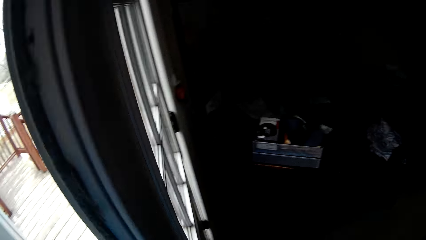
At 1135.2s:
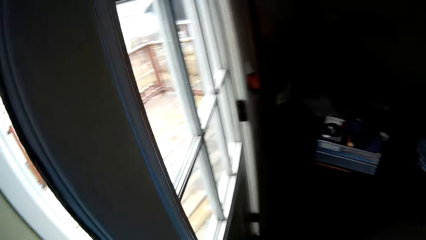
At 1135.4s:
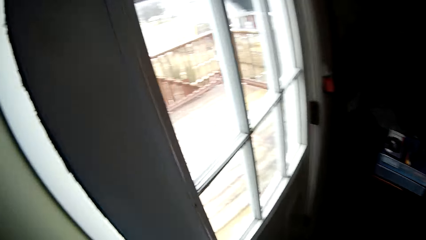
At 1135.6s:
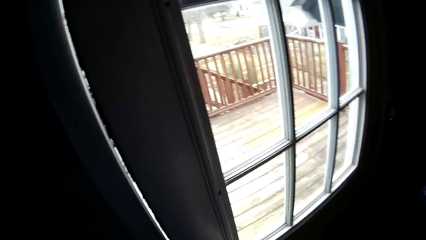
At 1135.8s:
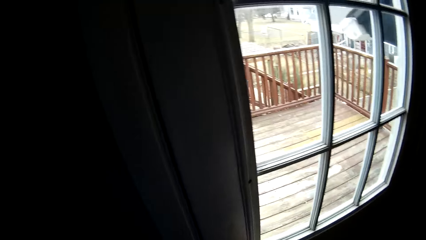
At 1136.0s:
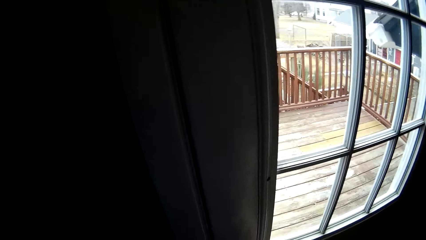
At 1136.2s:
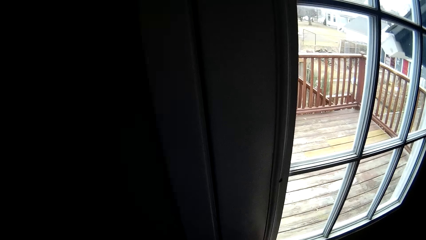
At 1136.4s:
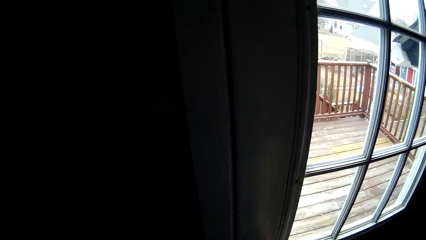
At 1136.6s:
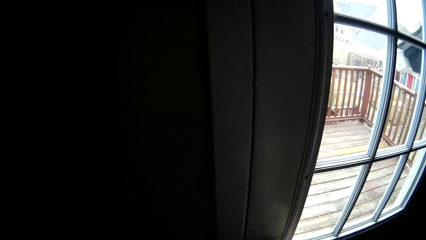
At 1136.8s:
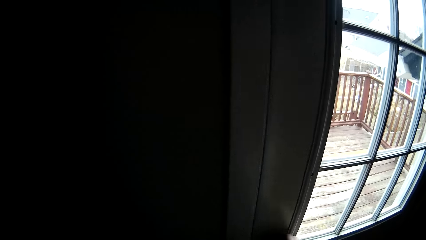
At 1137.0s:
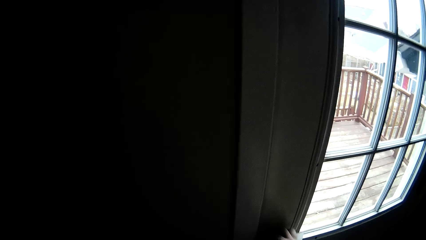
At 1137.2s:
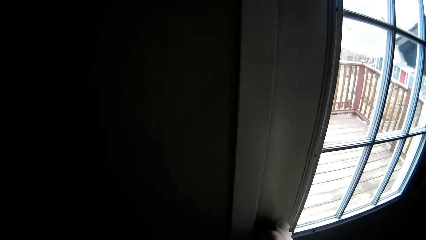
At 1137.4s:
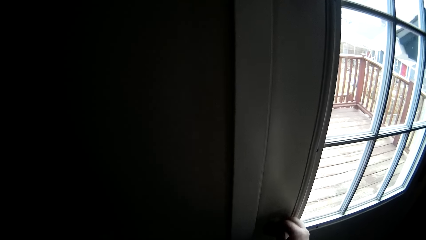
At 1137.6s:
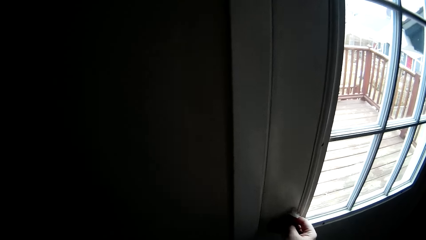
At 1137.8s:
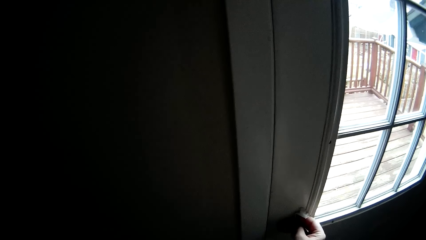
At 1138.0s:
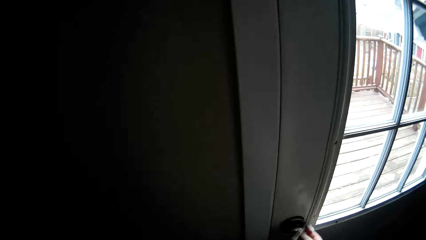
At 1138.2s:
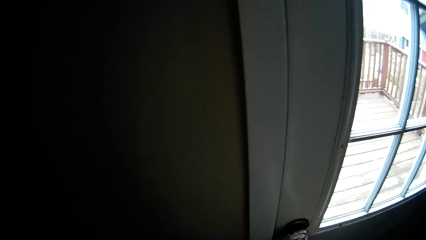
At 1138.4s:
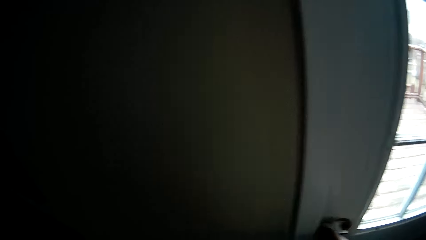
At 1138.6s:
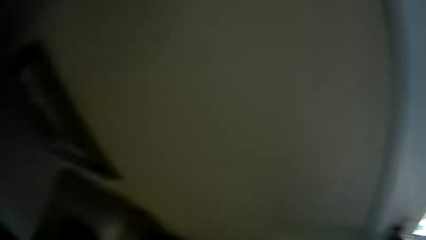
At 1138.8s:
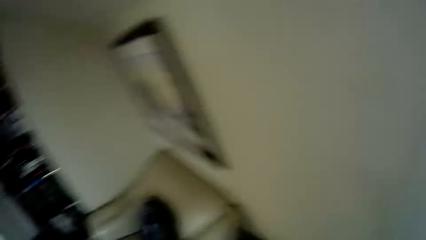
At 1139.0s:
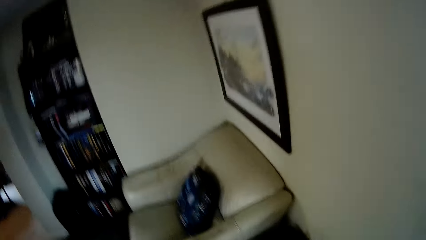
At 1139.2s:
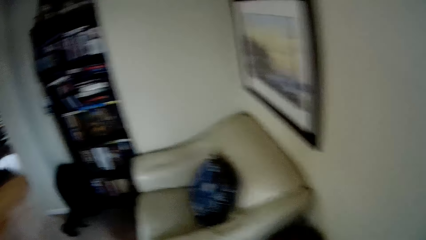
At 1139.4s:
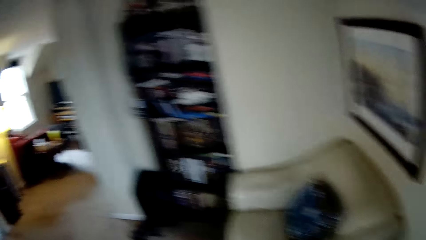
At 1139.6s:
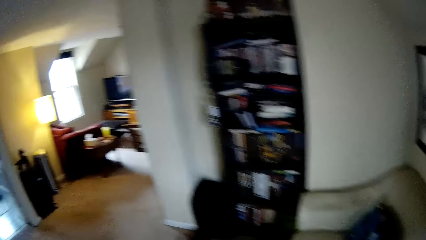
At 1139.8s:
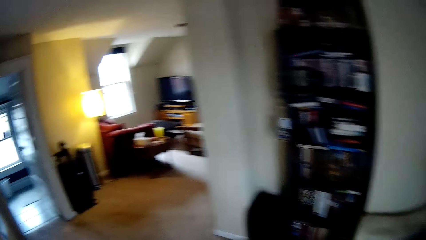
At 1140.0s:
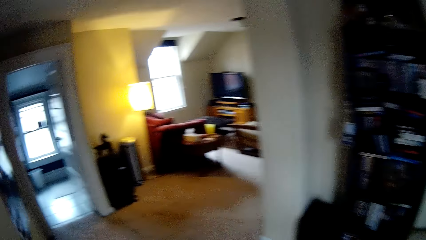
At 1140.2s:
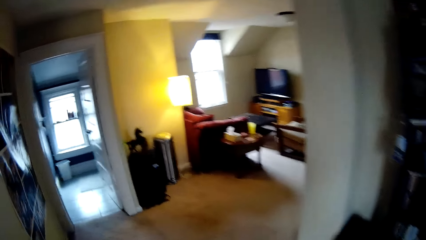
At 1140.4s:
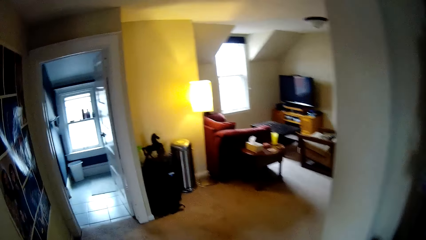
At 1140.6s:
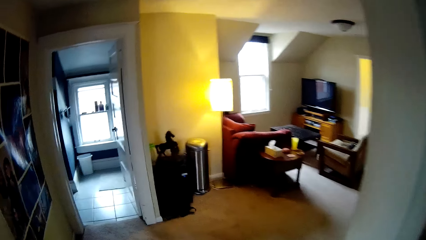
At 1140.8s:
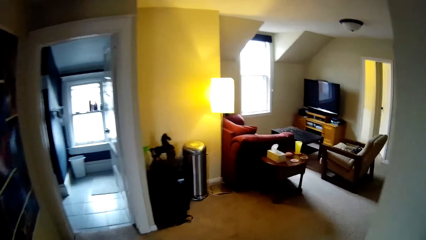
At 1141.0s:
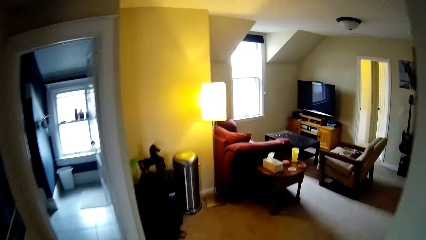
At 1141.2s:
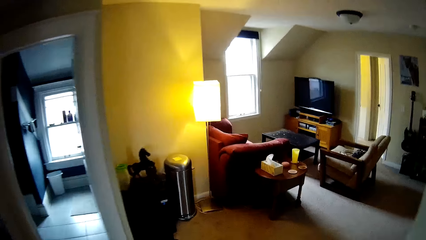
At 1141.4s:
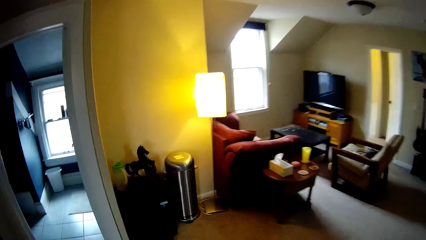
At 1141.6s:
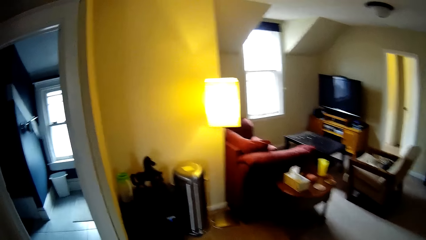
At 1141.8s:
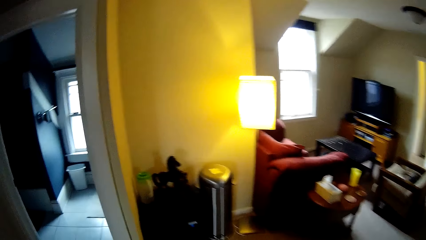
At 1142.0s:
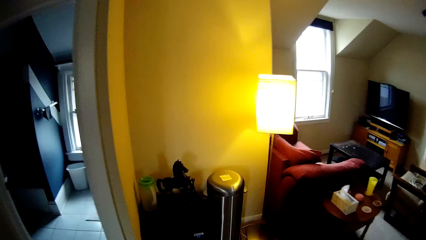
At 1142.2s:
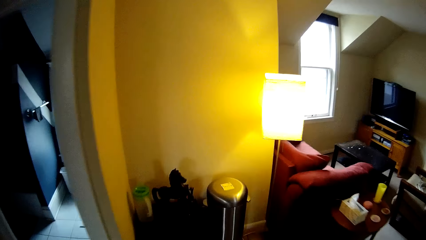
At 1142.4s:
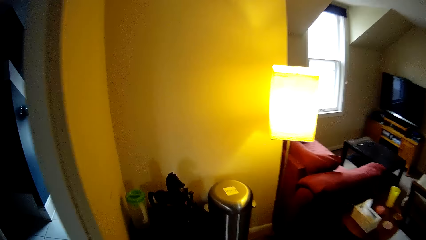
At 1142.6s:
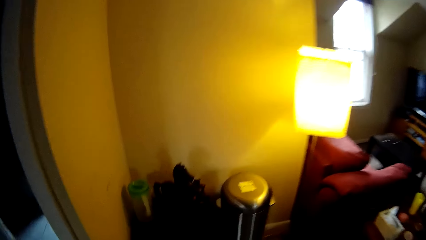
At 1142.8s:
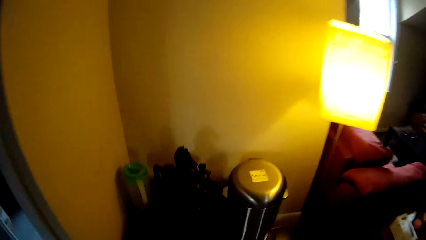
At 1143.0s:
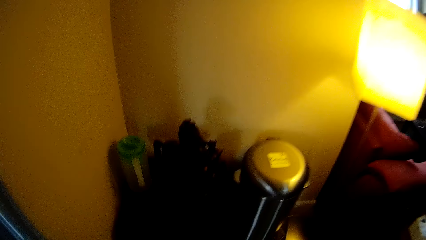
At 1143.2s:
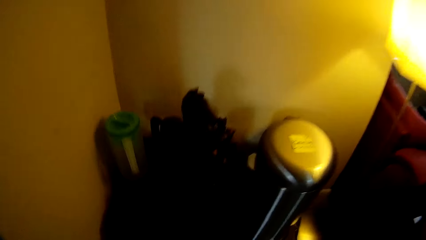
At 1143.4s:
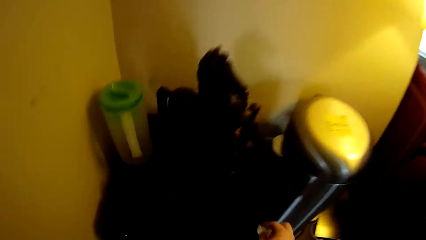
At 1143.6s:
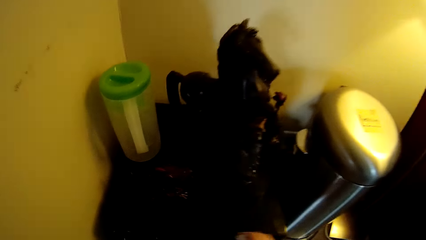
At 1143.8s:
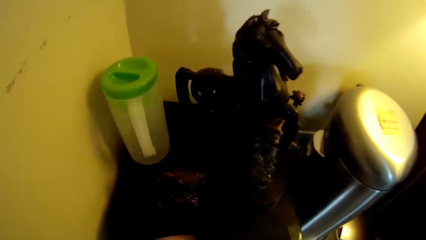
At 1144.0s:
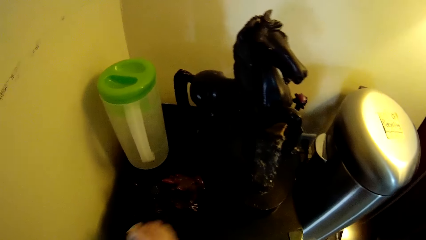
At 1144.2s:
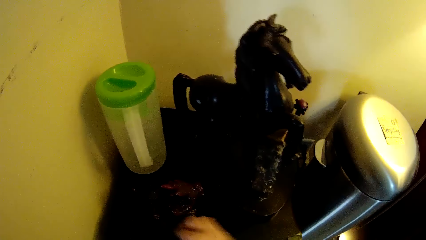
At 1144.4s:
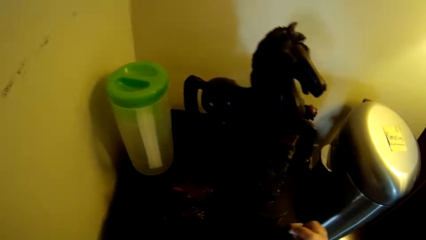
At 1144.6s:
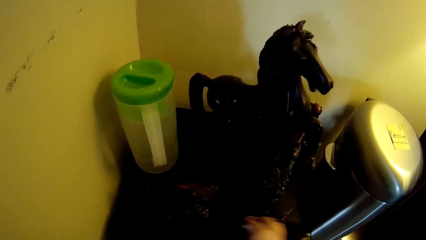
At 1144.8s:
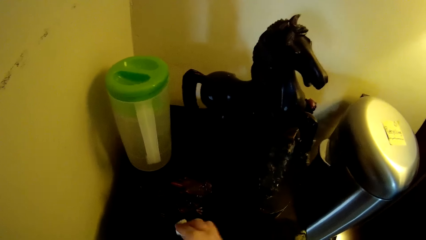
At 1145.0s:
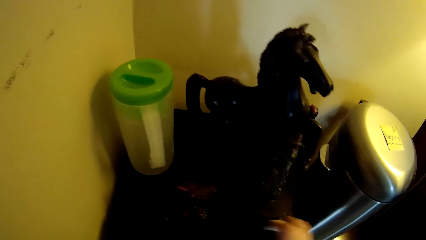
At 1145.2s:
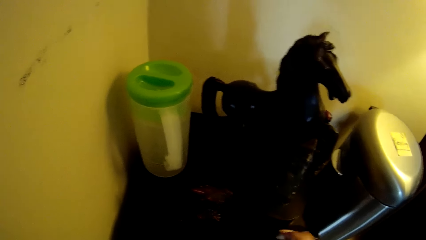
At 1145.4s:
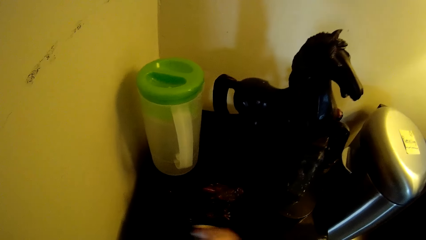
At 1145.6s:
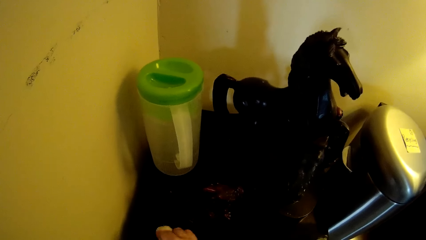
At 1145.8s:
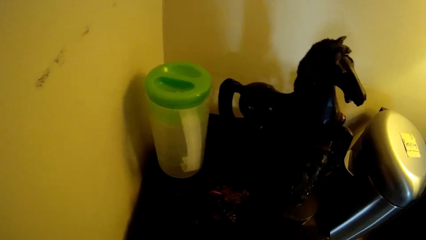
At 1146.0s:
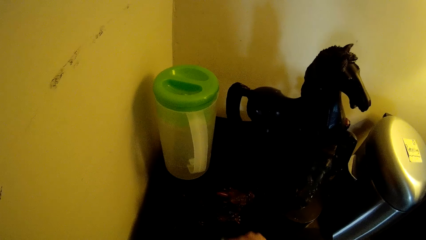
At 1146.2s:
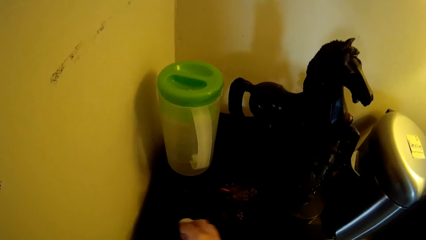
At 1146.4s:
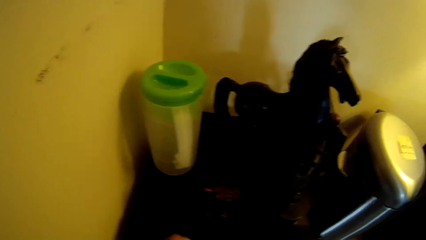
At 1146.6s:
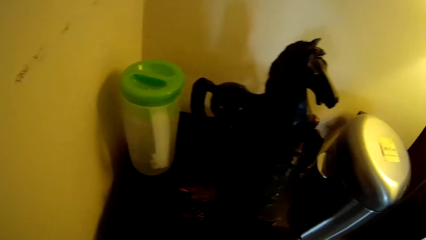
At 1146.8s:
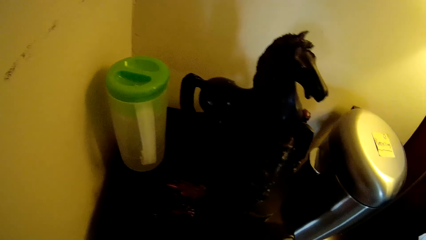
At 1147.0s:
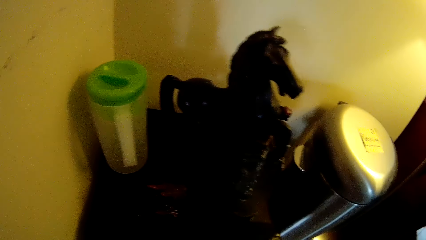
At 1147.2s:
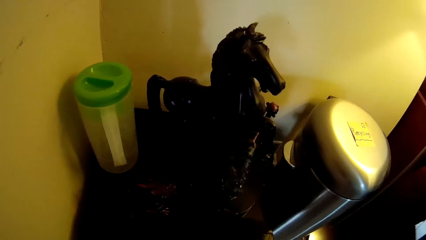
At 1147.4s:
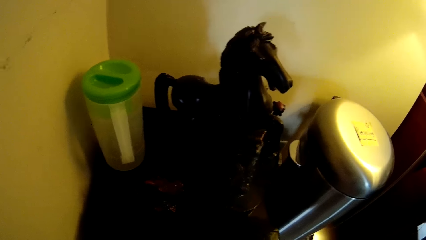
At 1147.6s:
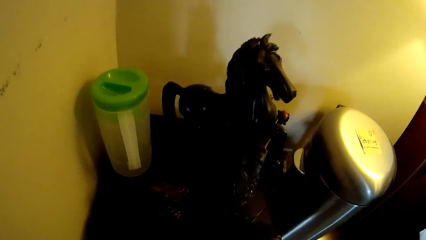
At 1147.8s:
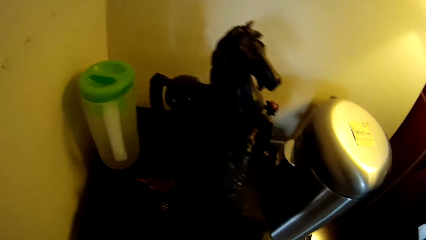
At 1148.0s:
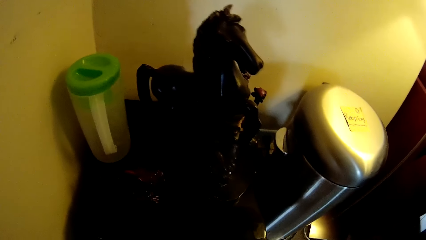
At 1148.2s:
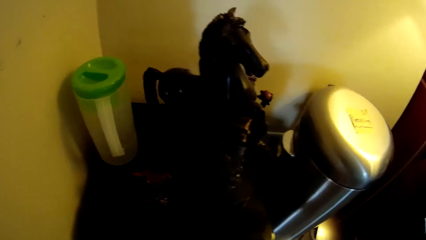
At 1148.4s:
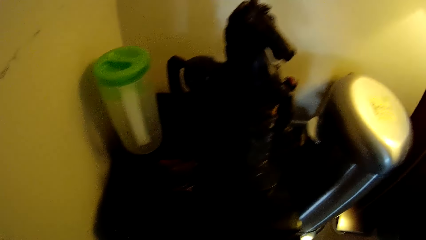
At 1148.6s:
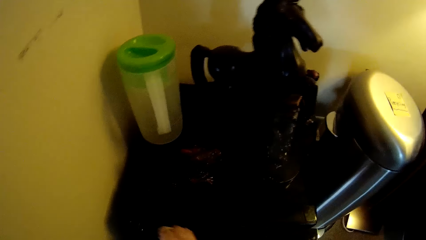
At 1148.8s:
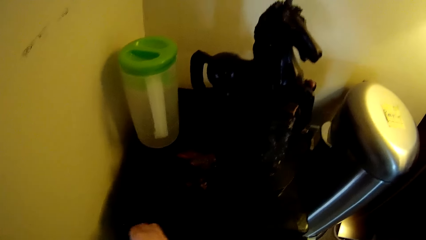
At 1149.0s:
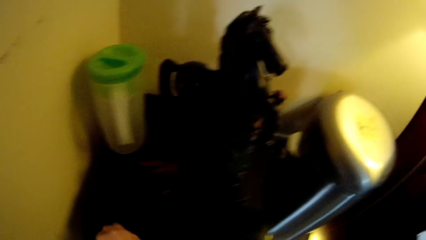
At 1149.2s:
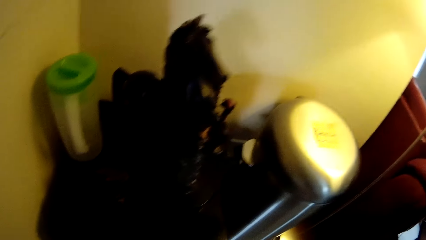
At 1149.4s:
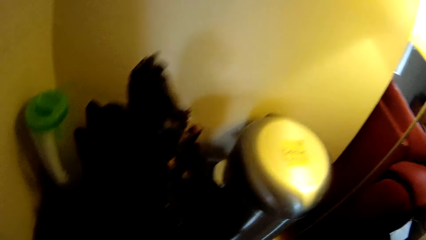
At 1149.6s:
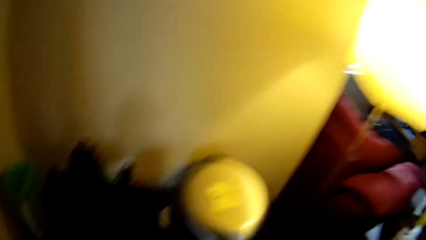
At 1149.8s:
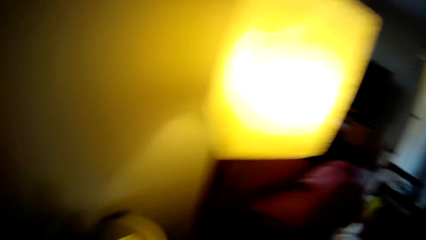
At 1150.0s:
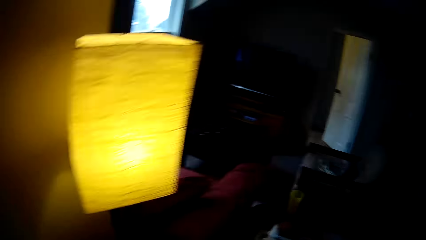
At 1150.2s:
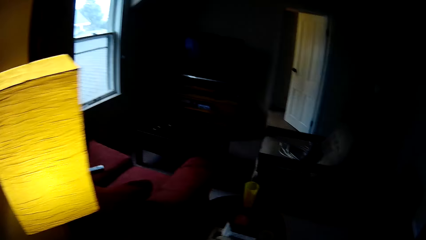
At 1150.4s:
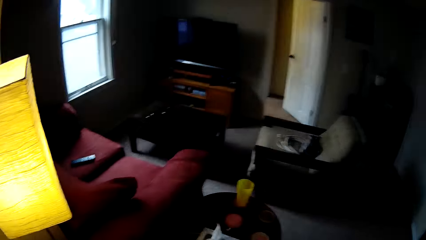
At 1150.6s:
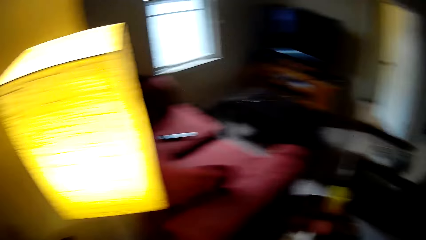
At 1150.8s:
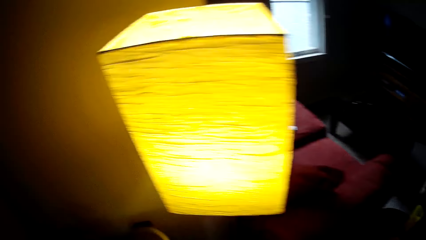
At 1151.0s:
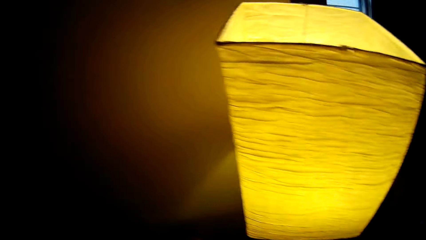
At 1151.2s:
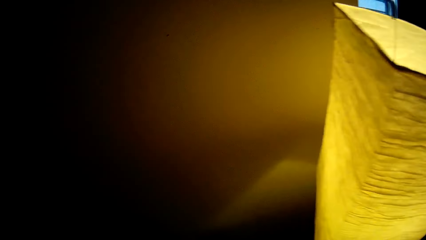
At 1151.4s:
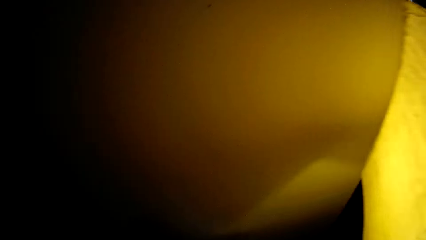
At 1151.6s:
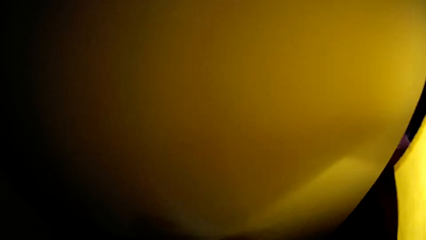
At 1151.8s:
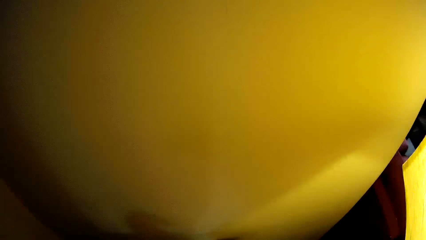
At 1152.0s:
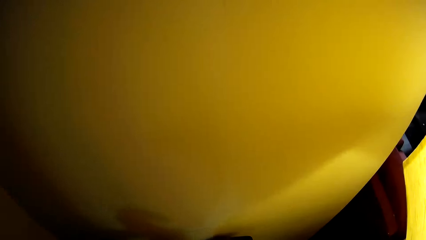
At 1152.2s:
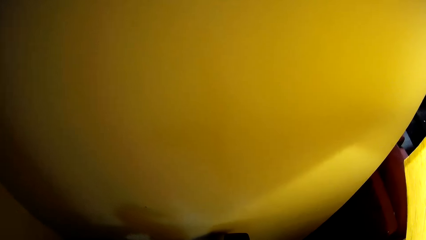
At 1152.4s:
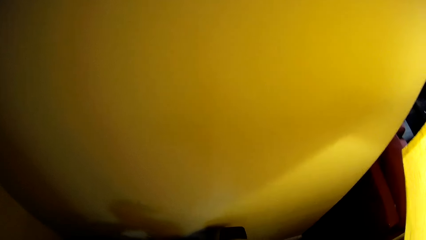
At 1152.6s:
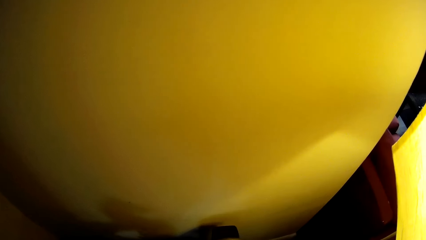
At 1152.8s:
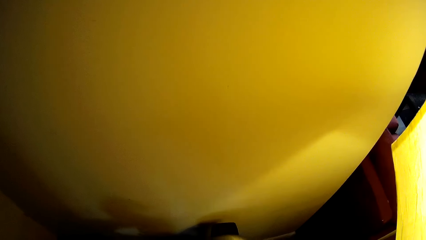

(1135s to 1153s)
The camera wearer closes the door. They lock the door. They wipe the door knob. They walk around the house. They wipe the corner table. They look around the house.
